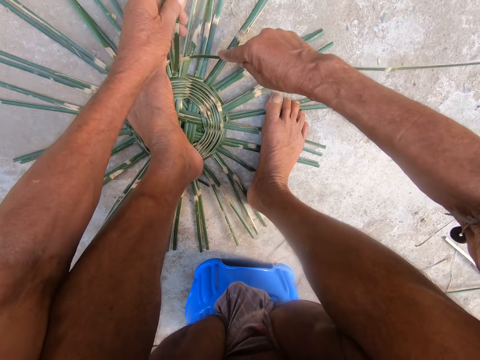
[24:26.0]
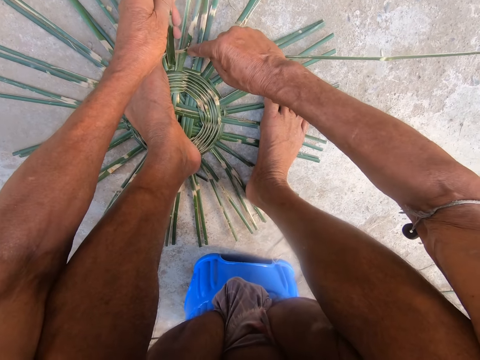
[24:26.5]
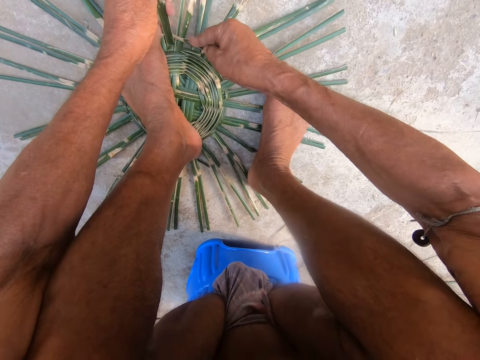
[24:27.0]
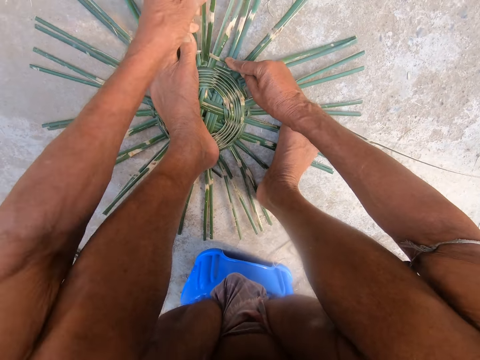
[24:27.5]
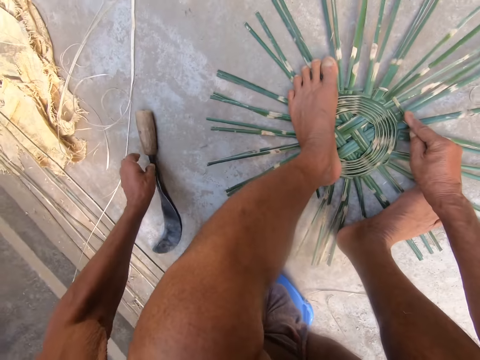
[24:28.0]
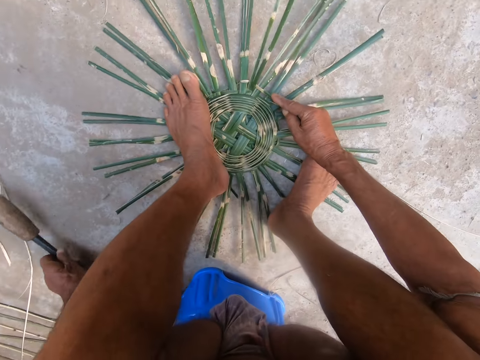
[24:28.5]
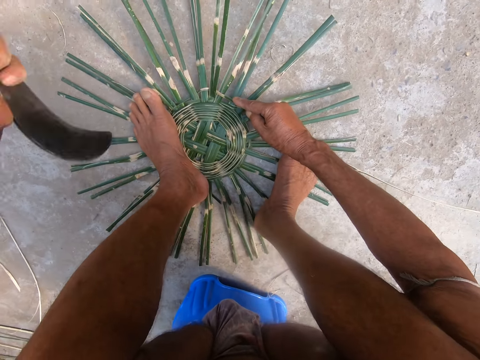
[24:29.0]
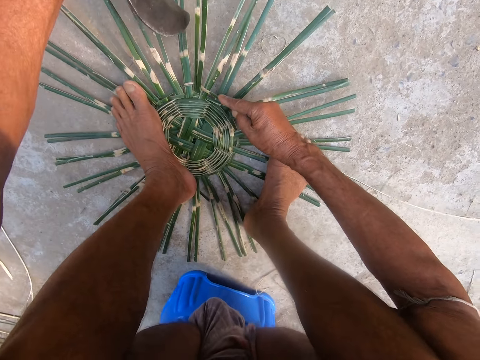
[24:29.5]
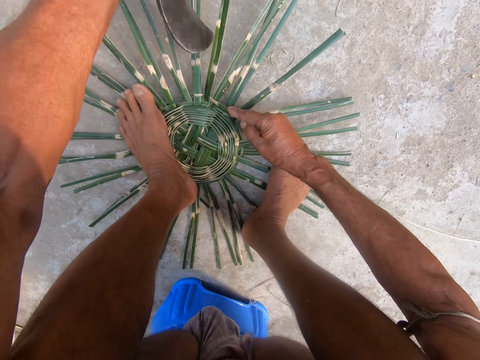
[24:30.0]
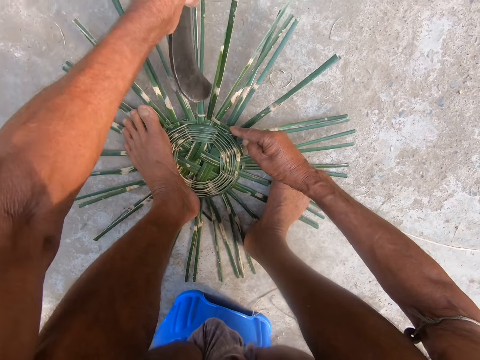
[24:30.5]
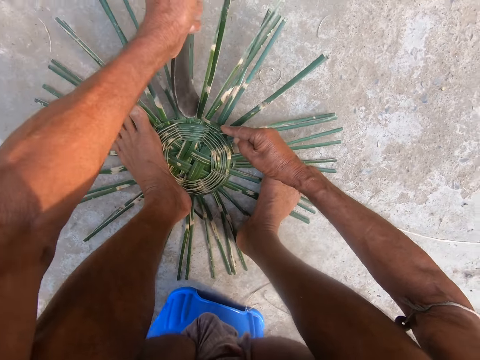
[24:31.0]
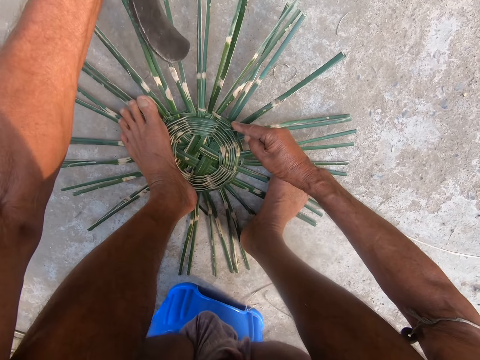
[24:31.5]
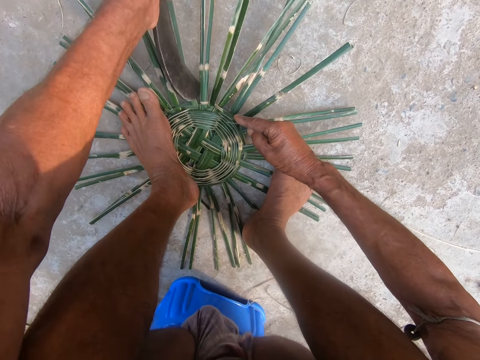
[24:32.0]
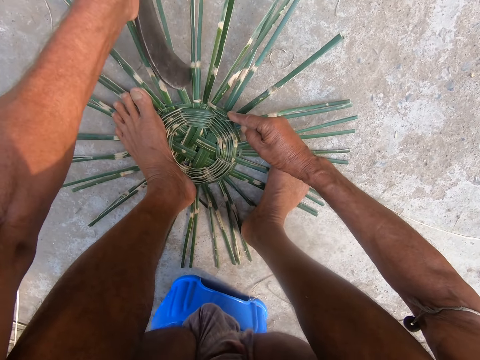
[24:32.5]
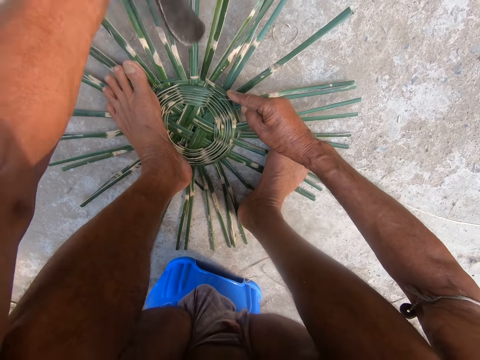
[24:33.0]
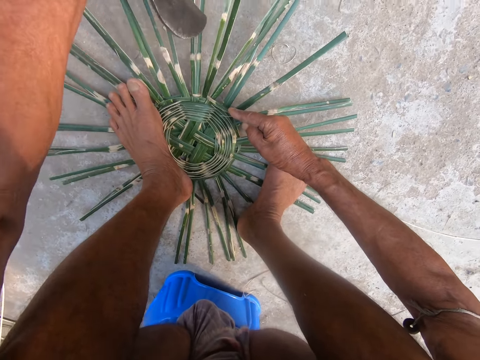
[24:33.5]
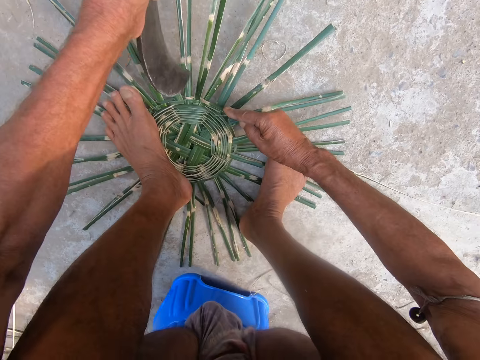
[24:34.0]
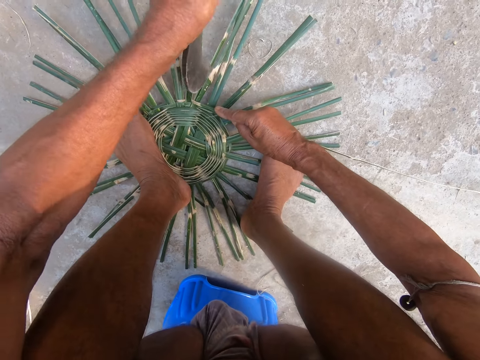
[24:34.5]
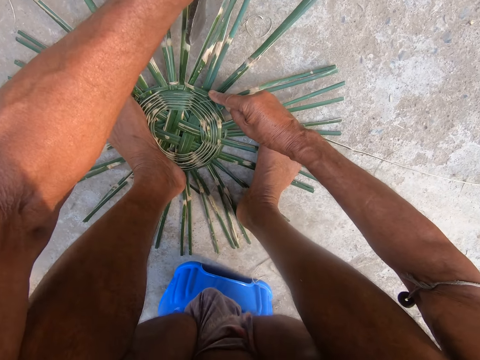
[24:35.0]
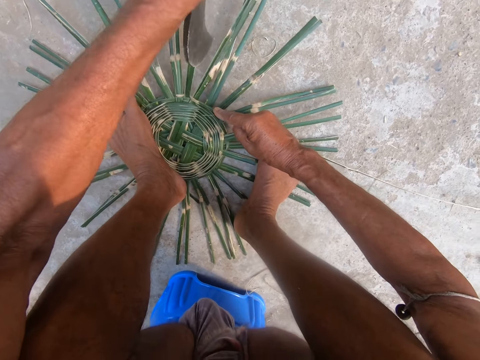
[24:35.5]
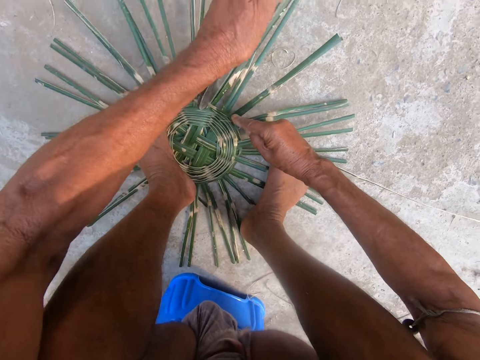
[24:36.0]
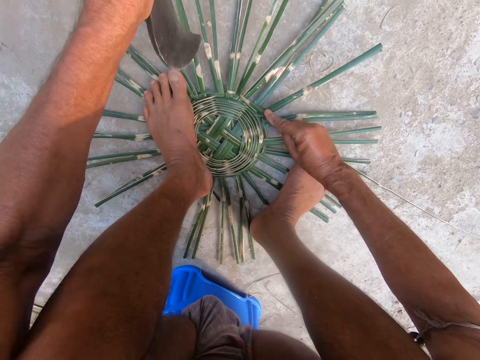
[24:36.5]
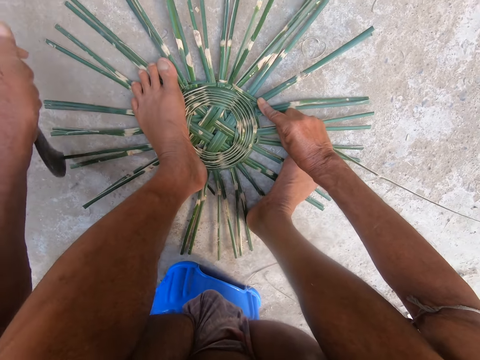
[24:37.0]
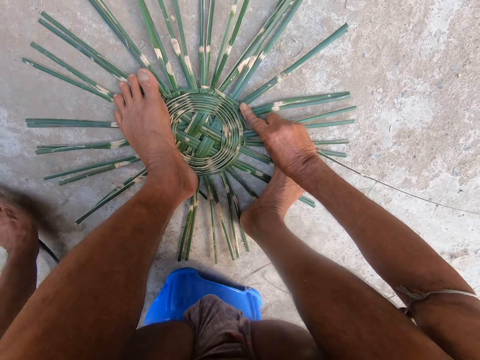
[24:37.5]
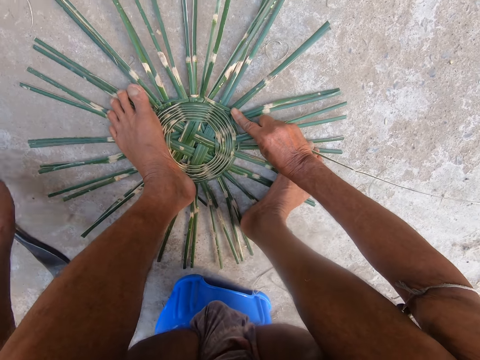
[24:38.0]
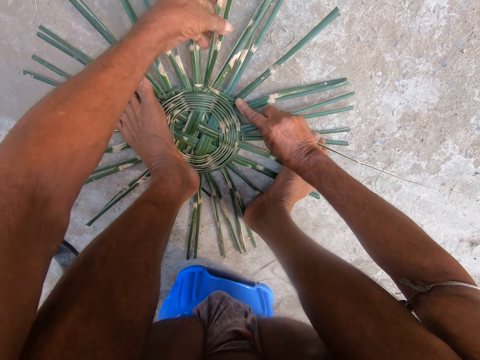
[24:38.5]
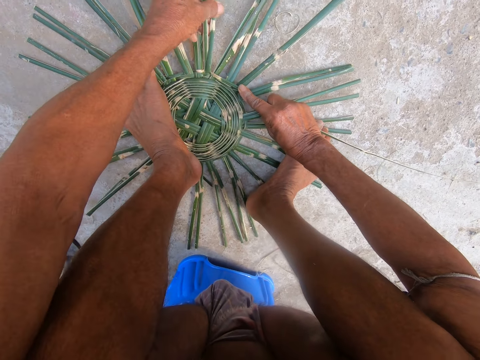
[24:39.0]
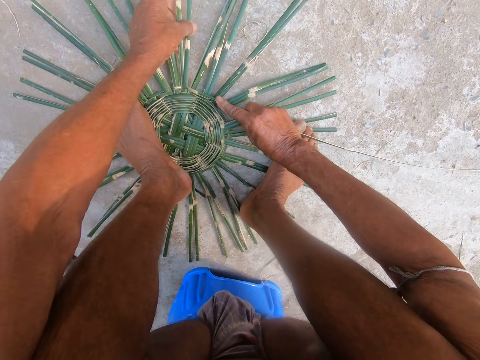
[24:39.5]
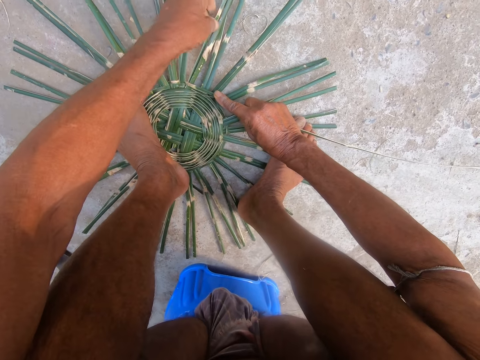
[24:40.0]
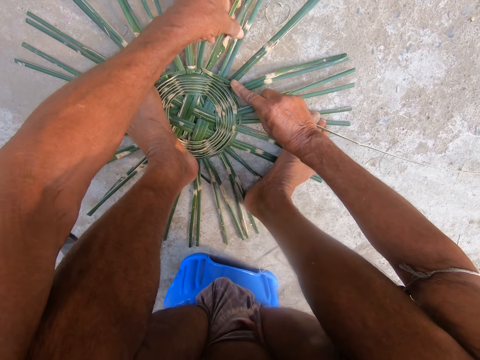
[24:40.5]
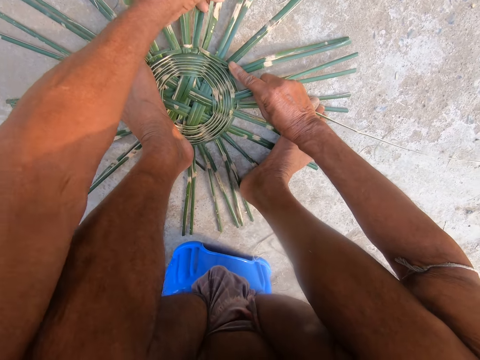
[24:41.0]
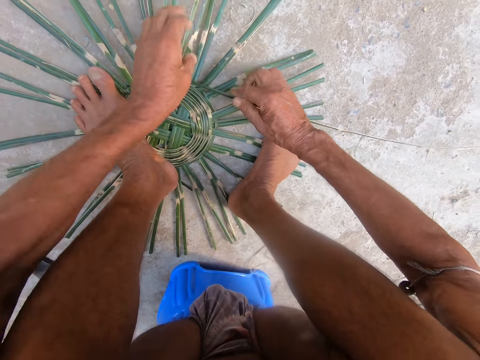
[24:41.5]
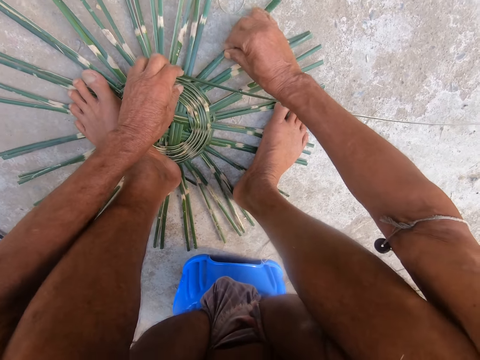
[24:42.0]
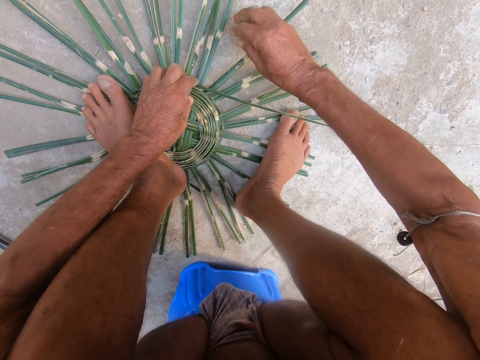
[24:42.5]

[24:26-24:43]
The camera wearer picks the sickle or knife from the ground with his left hand. He uses the sickle on the weaved wickers on the ground with his left hand. He aligns the reeds with the knife. He drops the sickle on the ground with his left hand. He adjusts the wickers on the ground with his hands. He weaves the reeds with his hands.

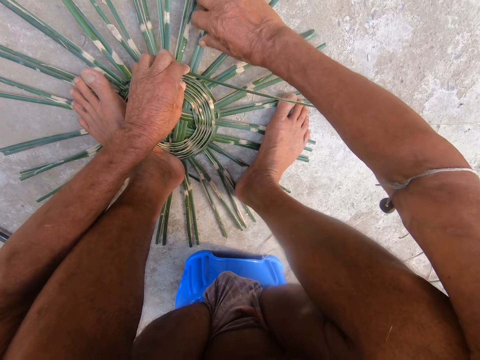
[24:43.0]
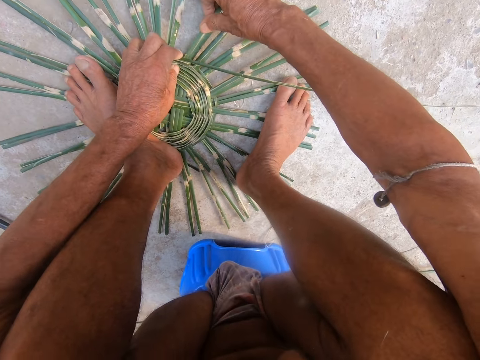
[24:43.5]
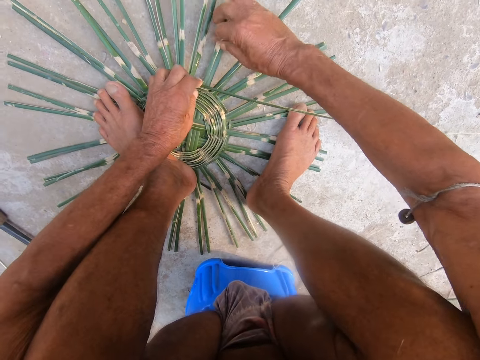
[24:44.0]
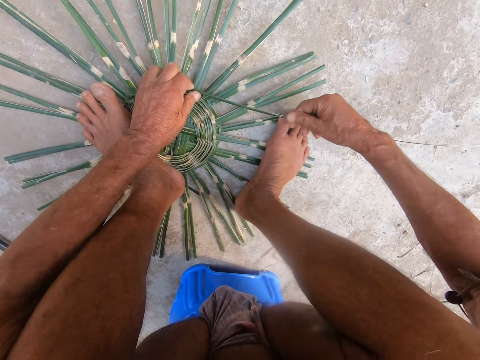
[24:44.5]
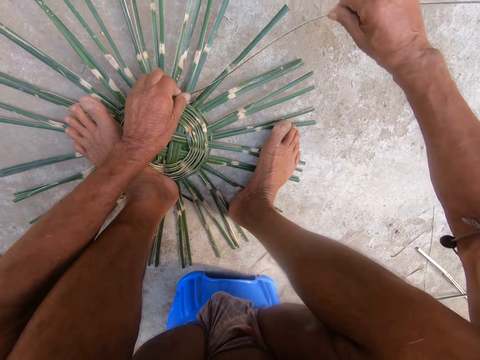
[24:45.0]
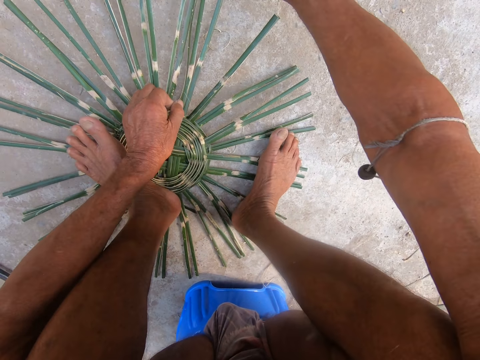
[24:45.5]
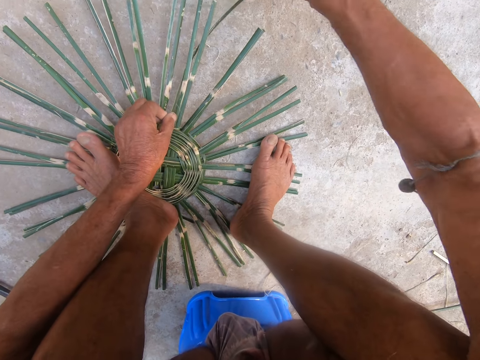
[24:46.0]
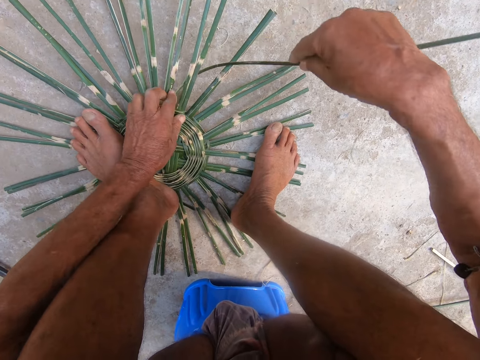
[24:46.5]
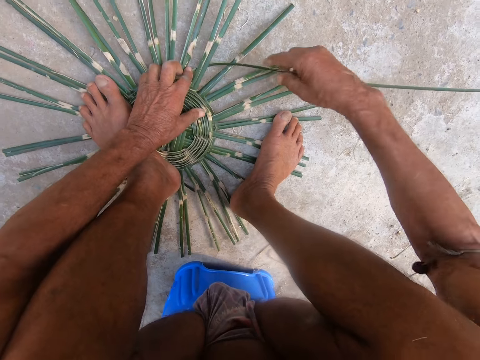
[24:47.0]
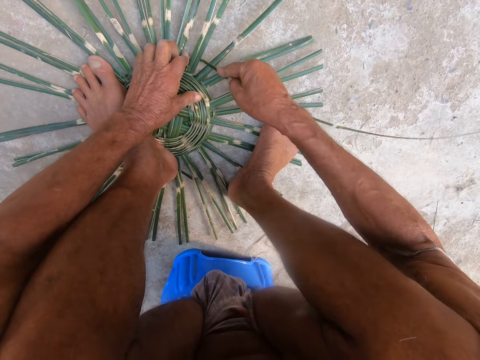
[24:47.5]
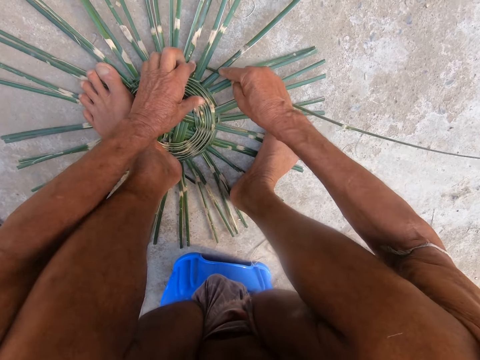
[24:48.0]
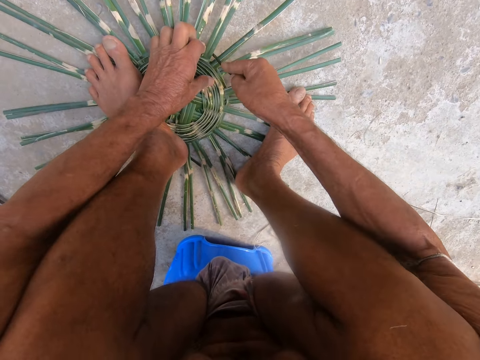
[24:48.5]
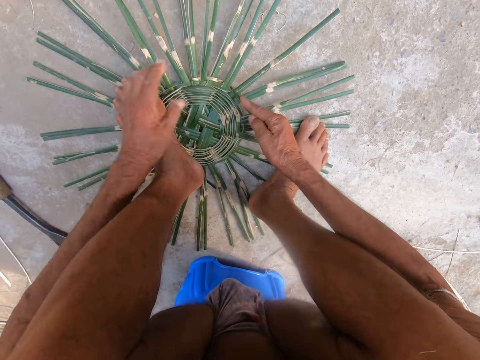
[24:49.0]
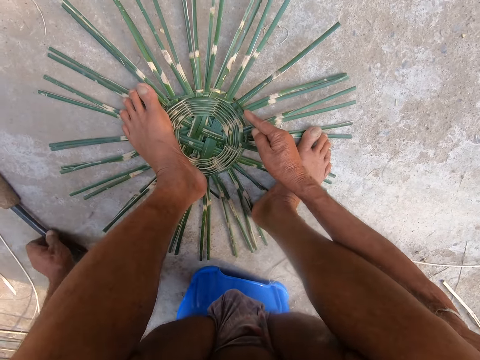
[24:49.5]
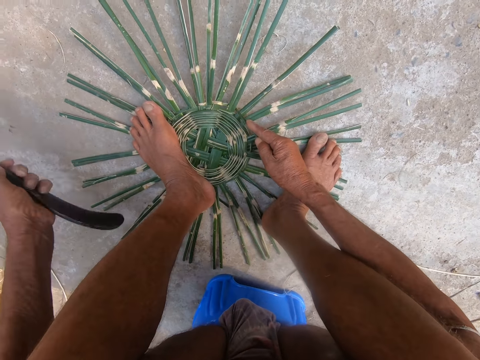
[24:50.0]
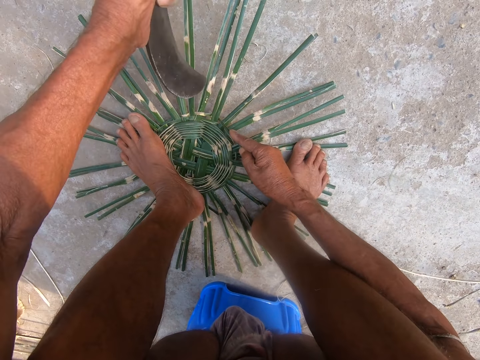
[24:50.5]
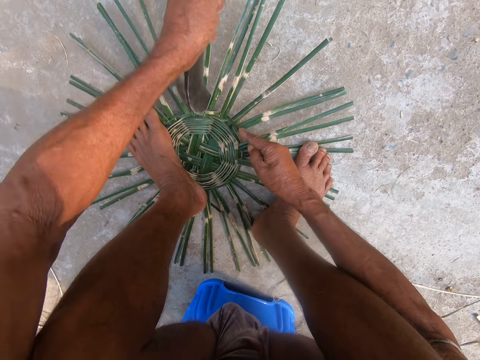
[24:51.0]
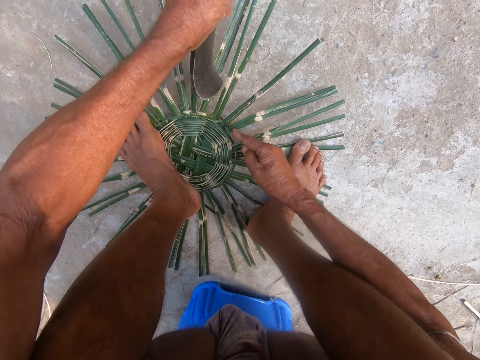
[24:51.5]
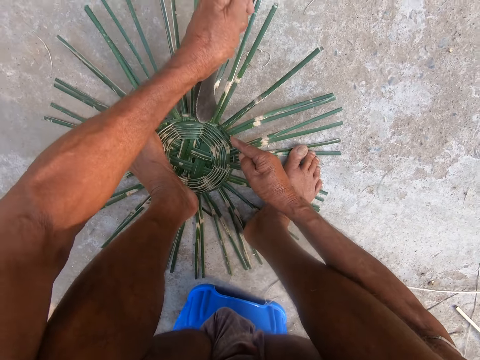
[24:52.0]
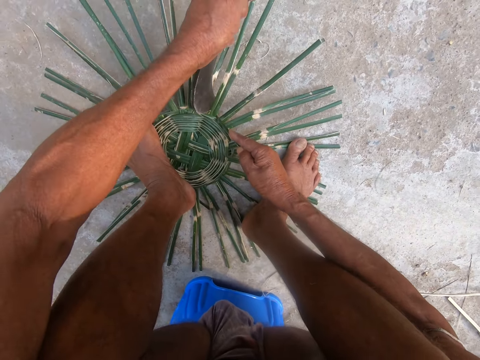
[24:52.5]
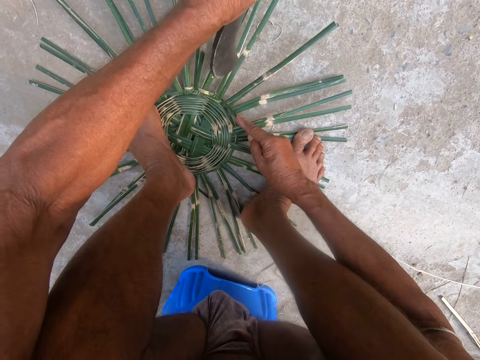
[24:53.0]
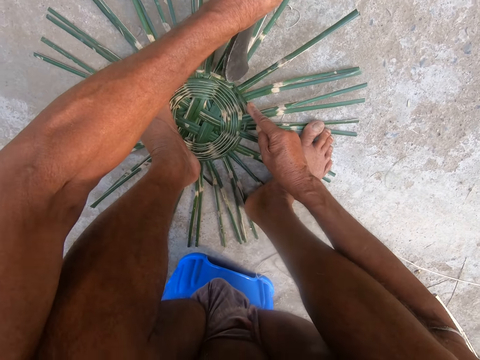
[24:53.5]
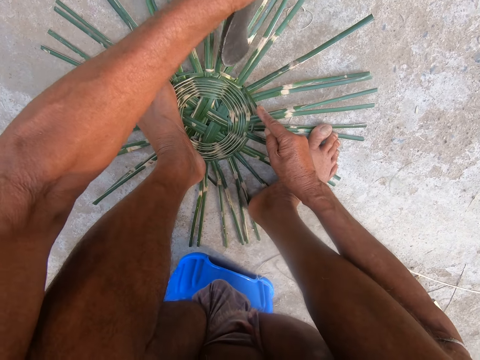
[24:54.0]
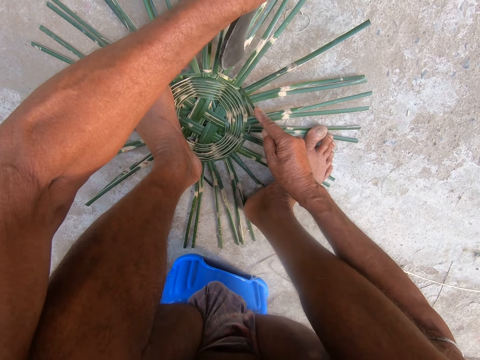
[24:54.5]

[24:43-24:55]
The camera wearer weaves the wickers on the ground with his hands. He picks the sickle or knife from the ground with his left hand. He uses the sickle on the weaved wickers on the ground with his left hand. He aligns the reeds with the knife.
